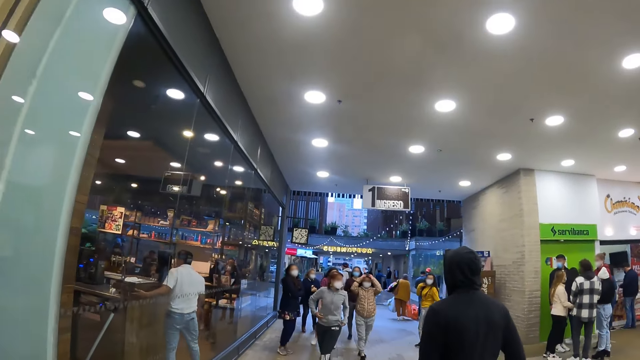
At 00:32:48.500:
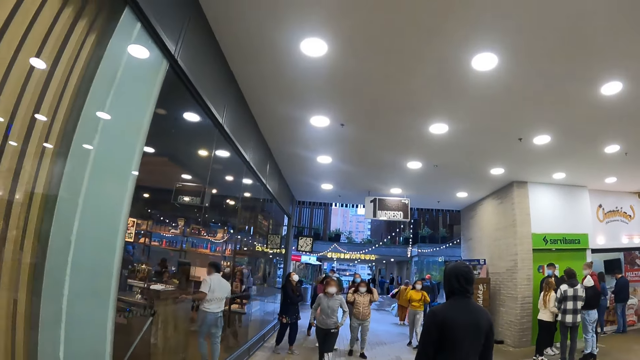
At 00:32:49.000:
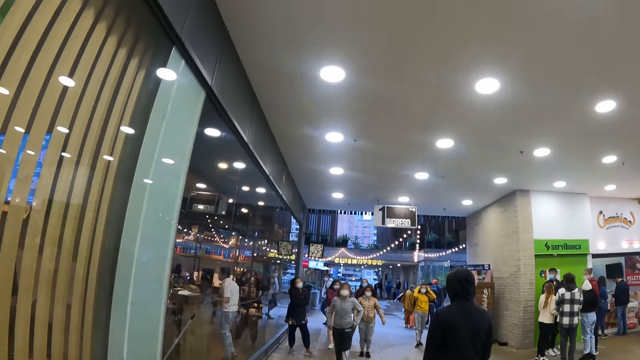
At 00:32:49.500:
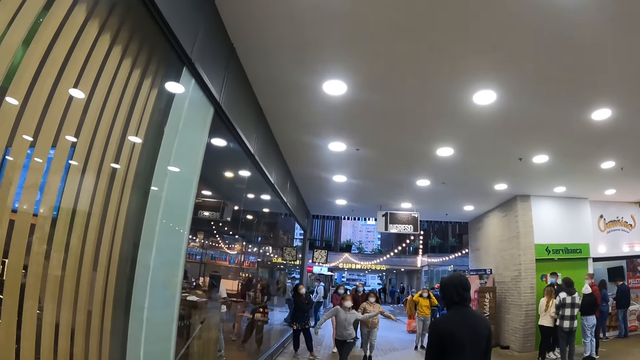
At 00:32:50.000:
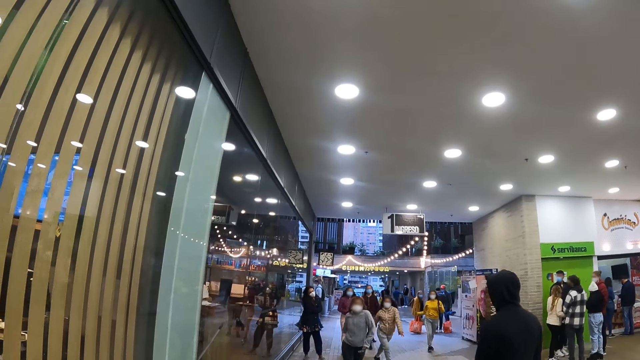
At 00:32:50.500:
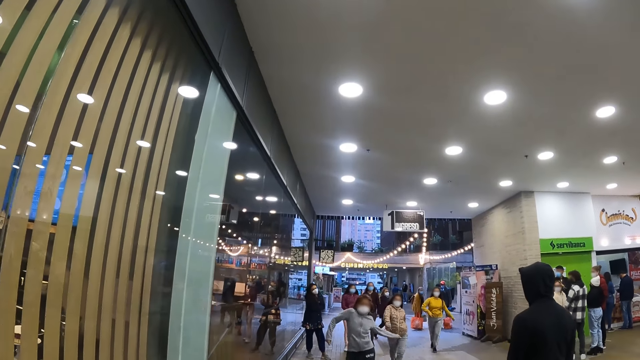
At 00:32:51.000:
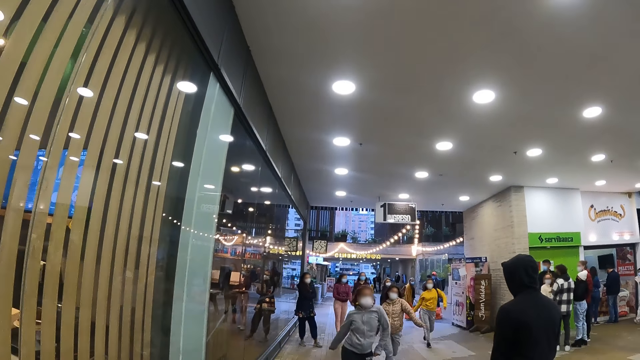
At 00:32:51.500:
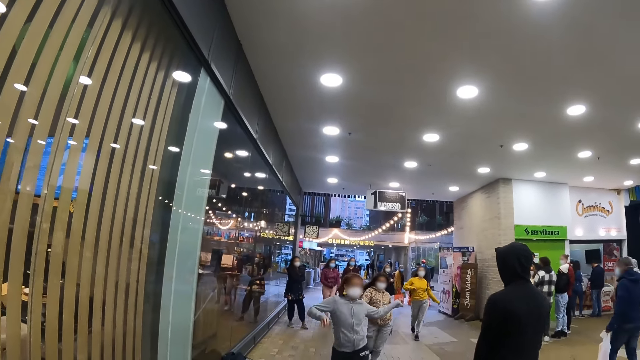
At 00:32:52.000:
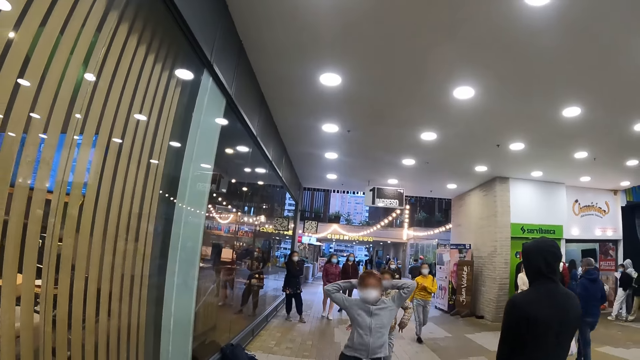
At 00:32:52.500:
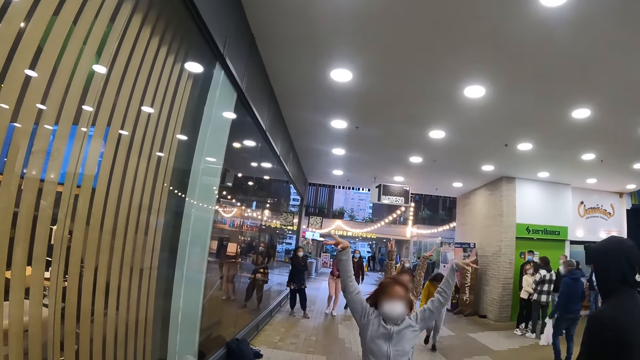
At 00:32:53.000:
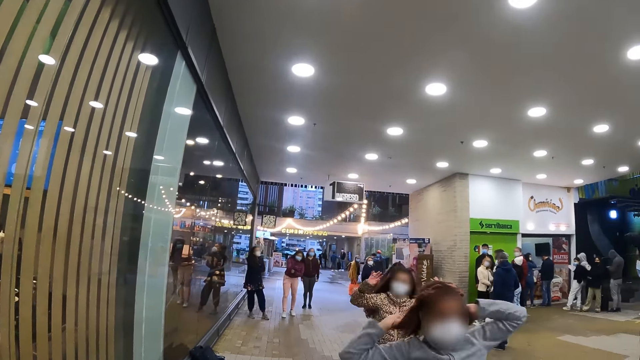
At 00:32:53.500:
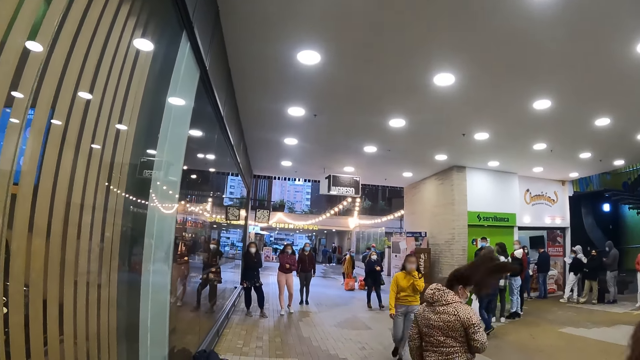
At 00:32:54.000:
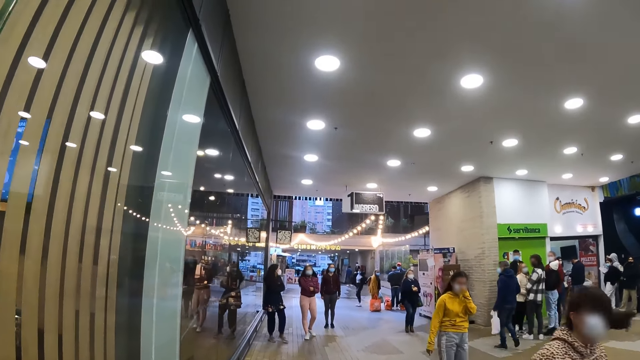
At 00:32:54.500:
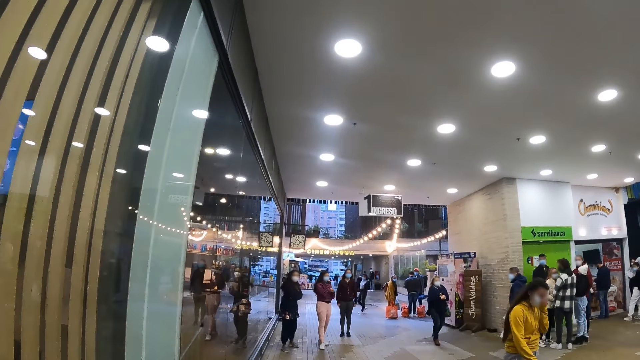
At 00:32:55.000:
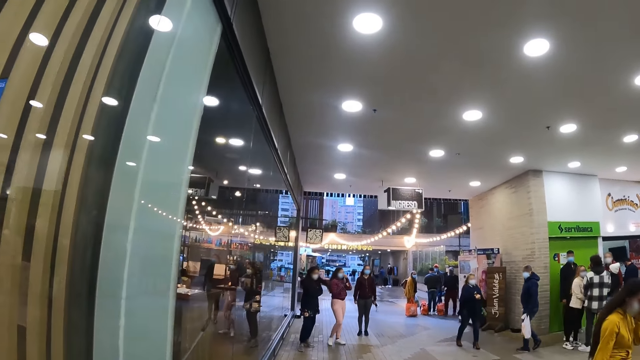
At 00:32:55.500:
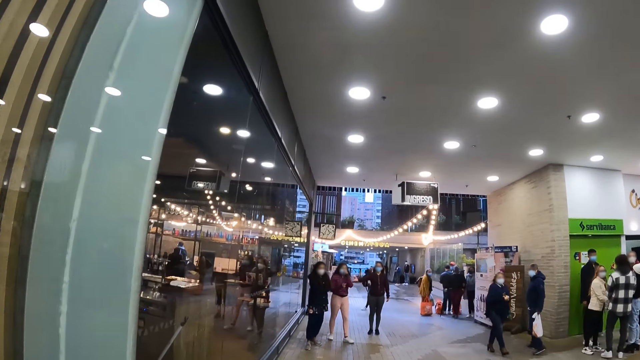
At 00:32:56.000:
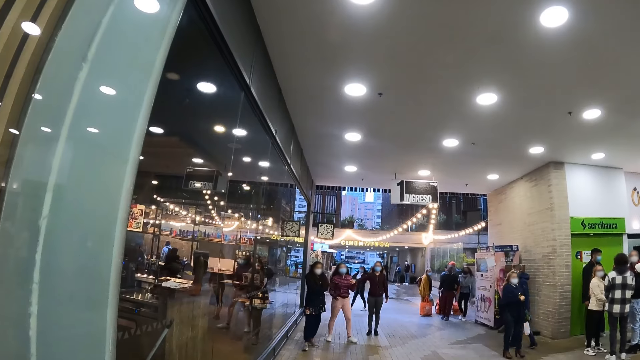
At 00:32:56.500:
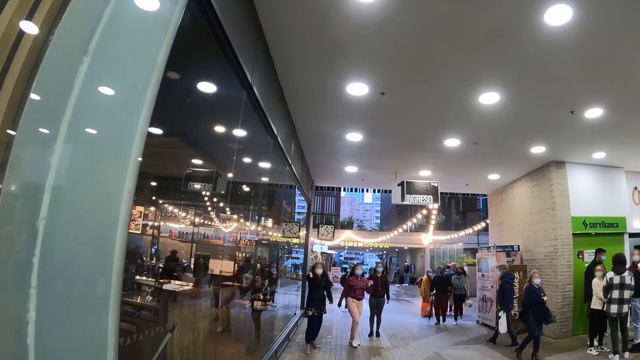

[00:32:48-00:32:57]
A person dances in front of the camera wearer. Another person dances in front of the camera wearer. The other person moves hands. The first person moves hands. The other person moves hair.

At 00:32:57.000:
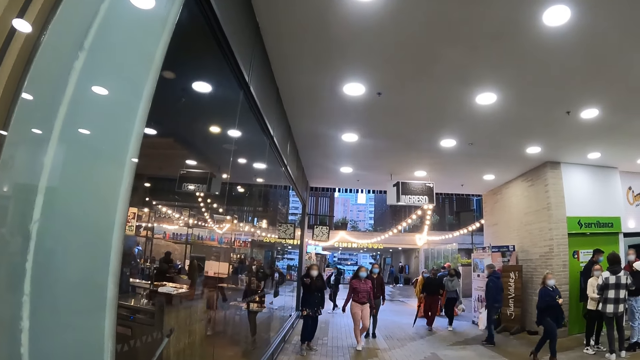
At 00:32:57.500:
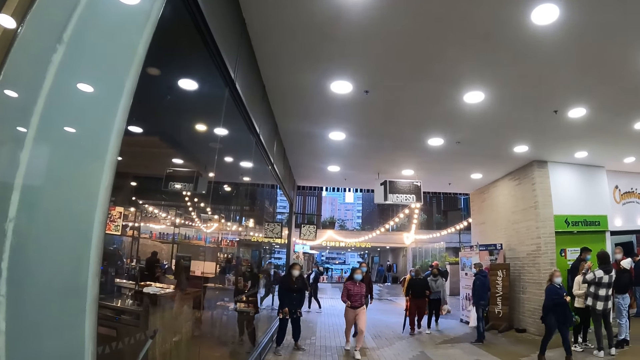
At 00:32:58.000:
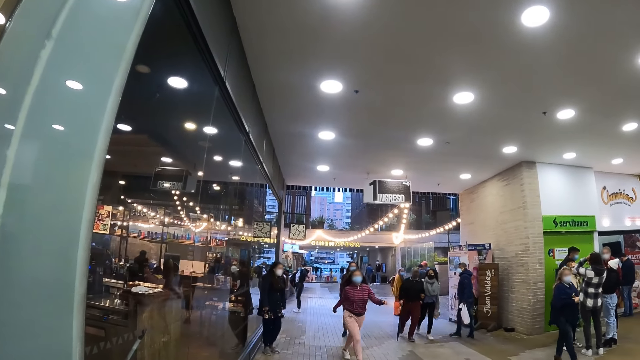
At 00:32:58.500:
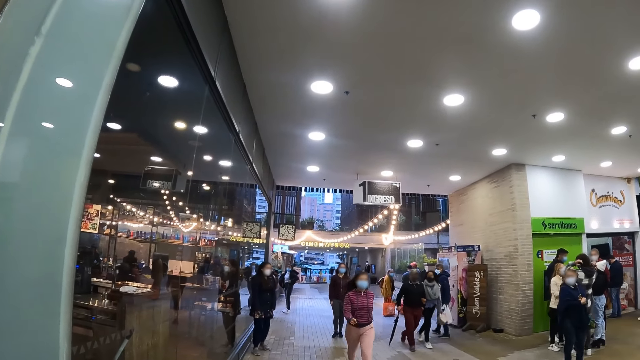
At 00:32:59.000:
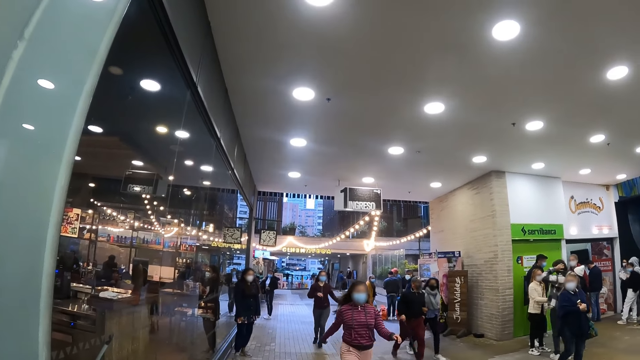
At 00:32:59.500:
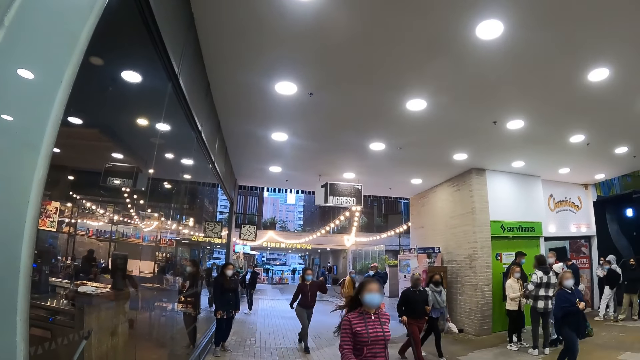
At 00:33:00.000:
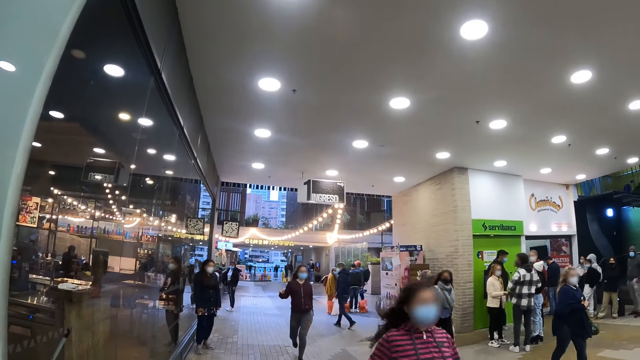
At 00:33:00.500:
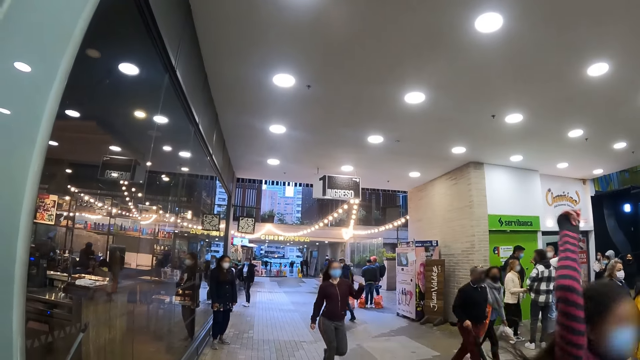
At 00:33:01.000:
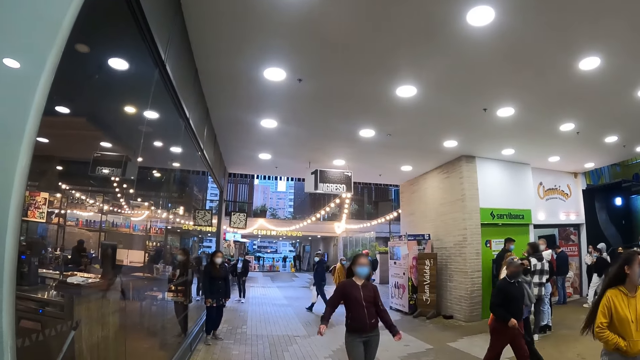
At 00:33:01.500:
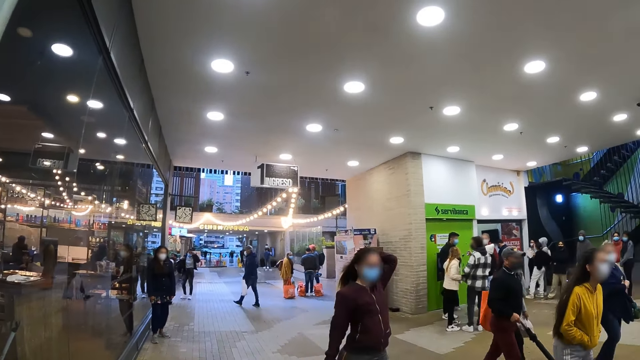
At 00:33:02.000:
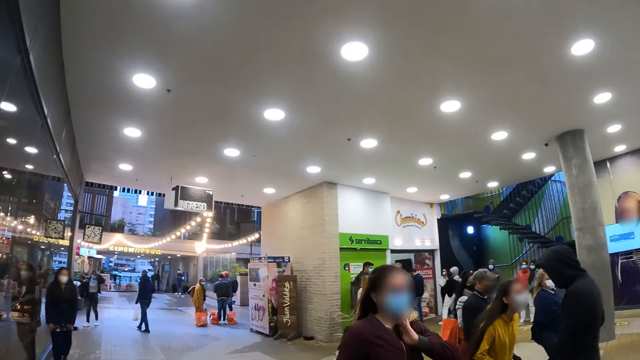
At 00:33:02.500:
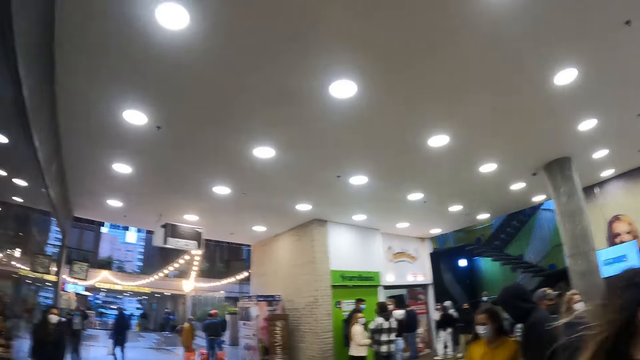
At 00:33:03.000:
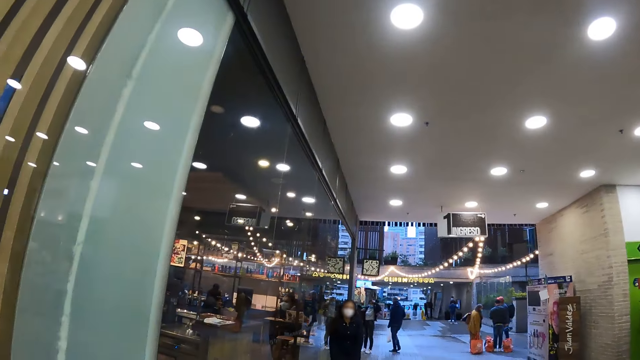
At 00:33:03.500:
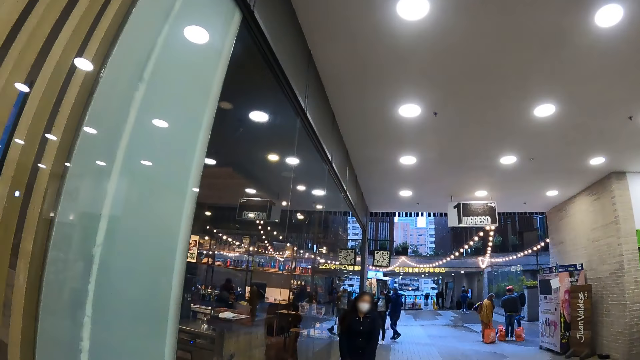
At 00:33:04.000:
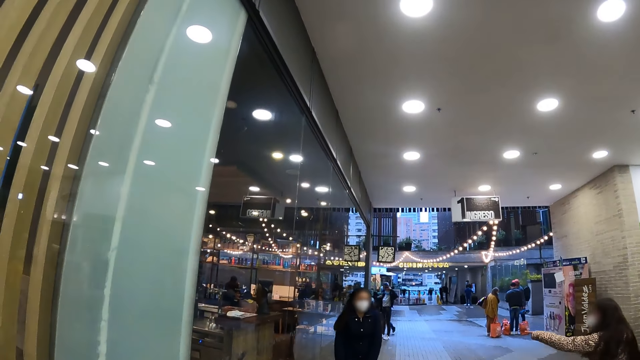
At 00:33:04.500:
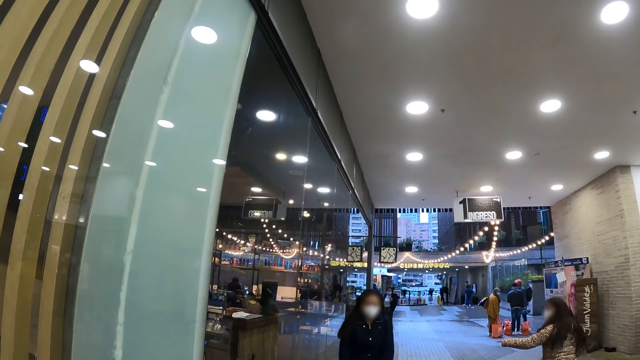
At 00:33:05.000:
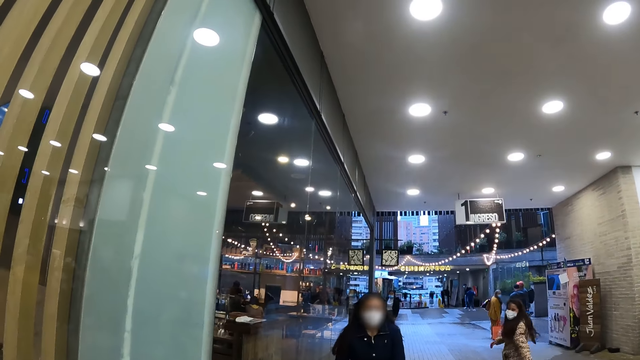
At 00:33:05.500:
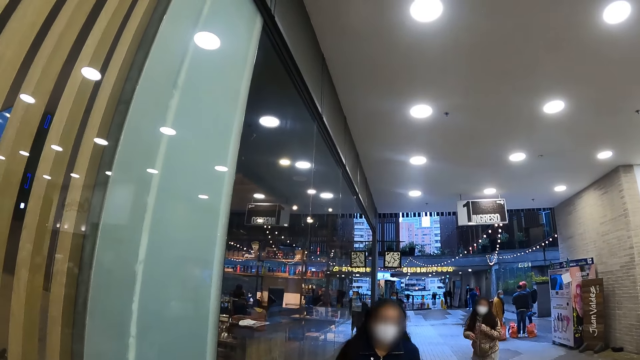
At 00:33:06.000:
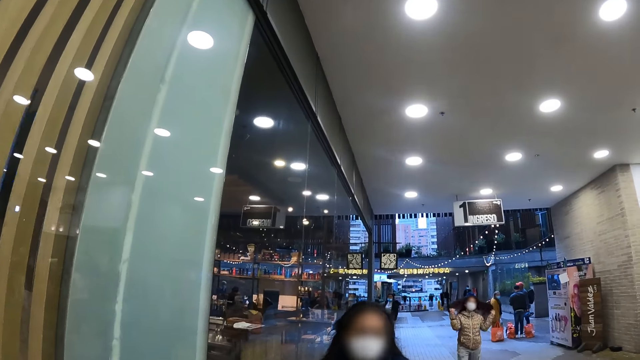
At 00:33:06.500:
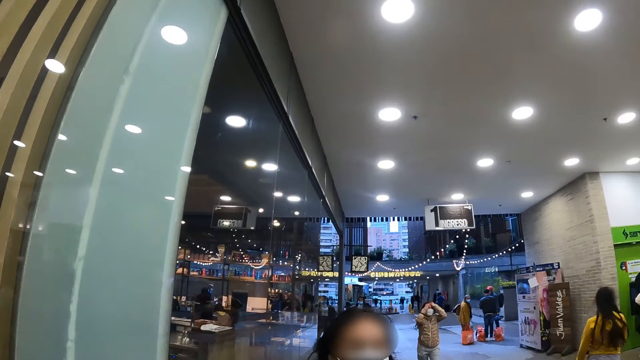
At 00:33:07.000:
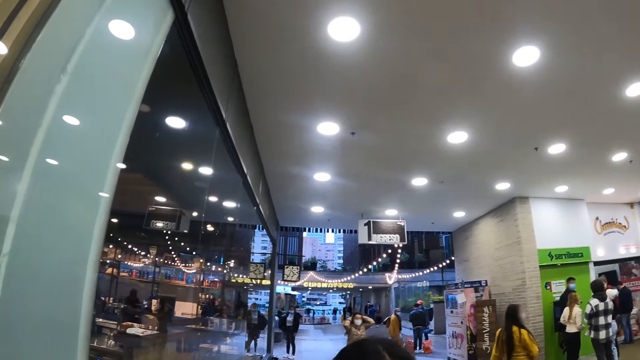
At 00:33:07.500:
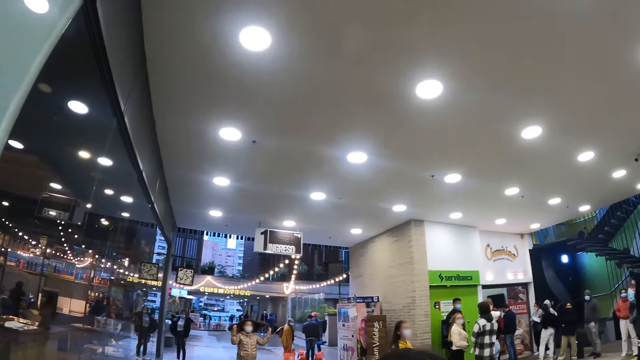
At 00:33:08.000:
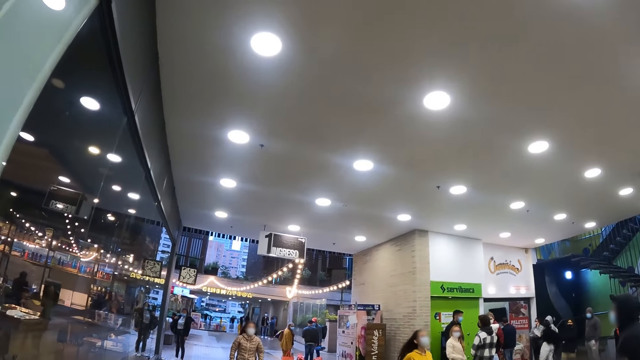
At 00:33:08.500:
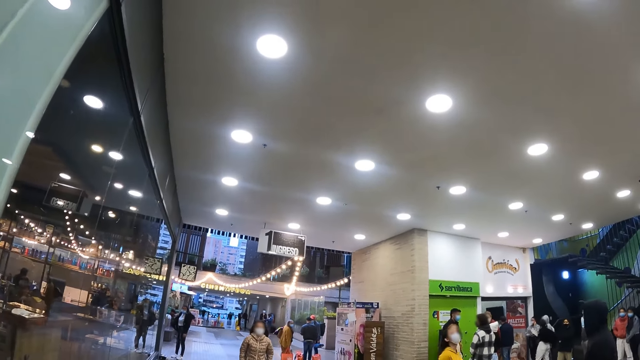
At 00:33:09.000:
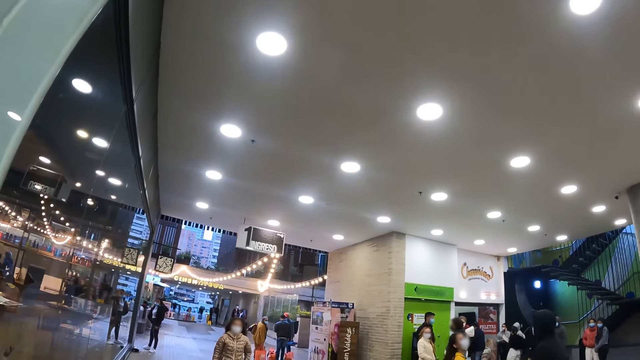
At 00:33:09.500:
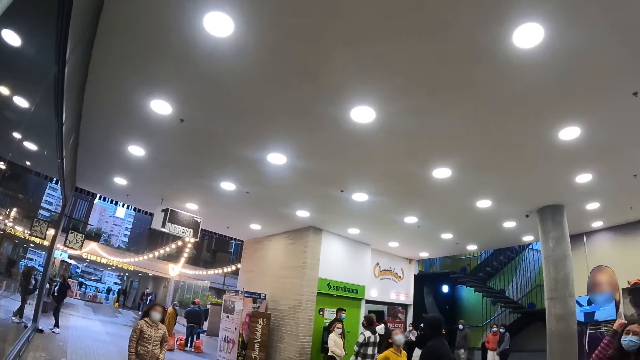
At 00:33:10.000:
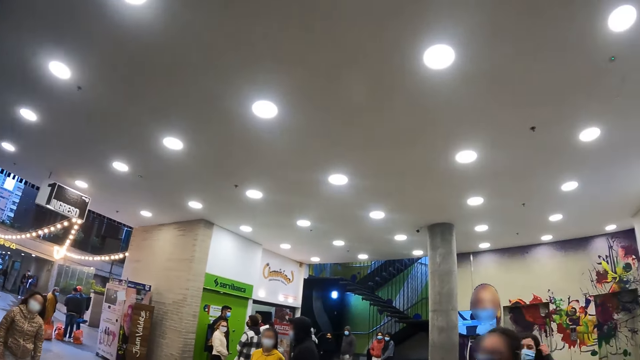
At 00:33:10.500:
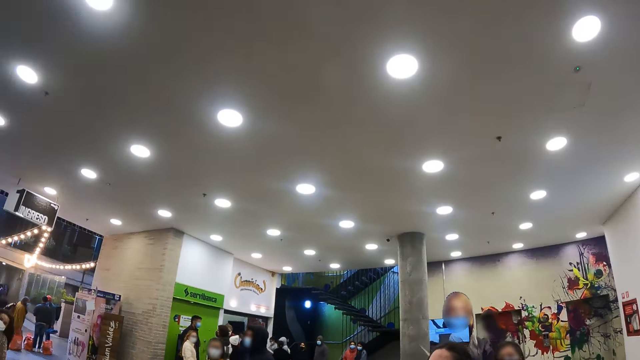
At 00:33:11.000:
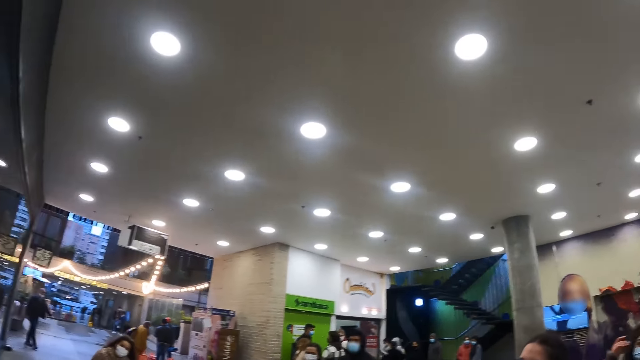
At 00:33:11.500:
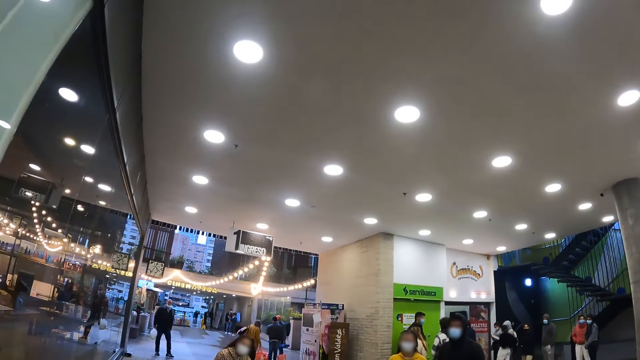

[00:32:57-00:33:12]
A woman moves towards the camera wearer. A person dances in front of the camera wearer. Another woman moves behind a third woman. Another person dances in front of the camera wearer. The camera wearer looks around the mall. A fourth woman walks towards the camera wearer. The camera wearer looks around the mall. They look around the roof.
